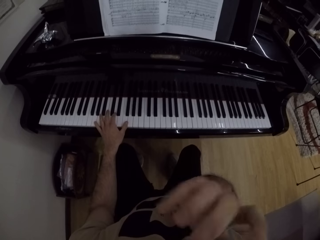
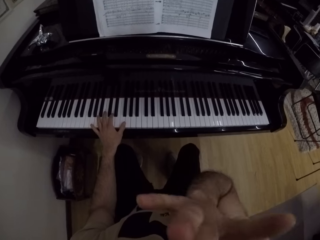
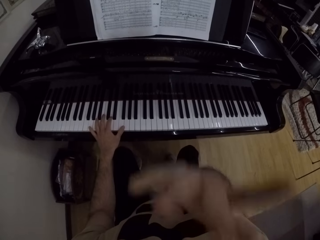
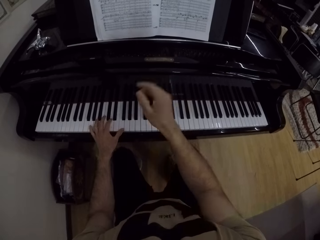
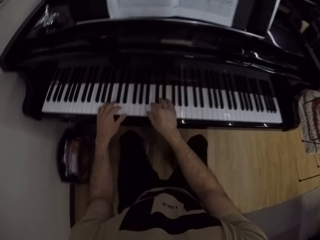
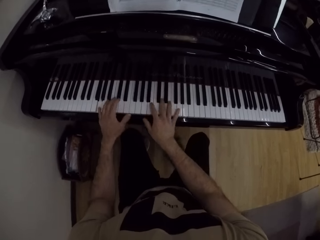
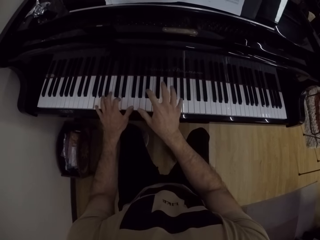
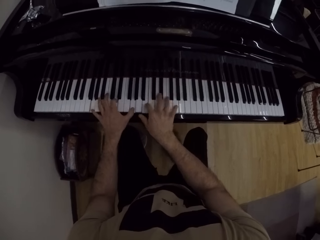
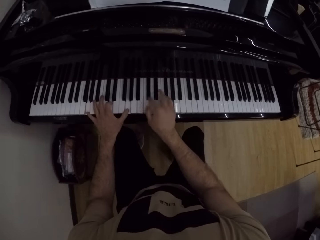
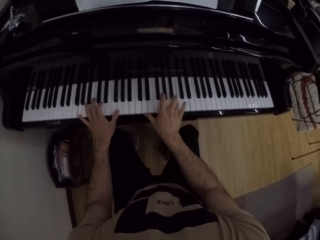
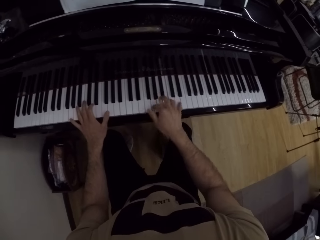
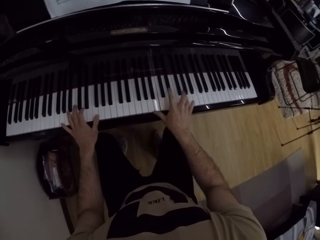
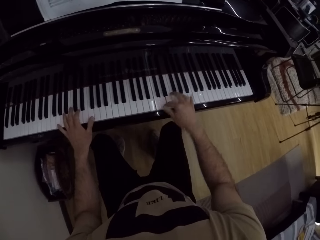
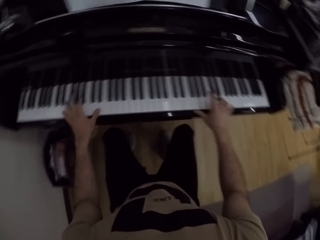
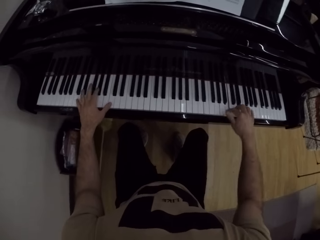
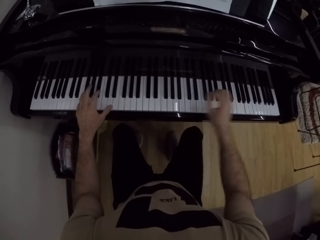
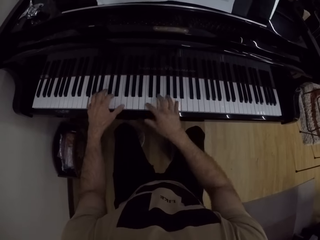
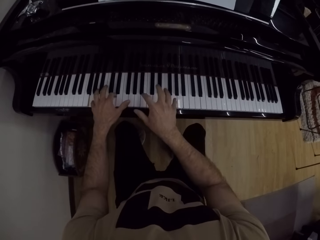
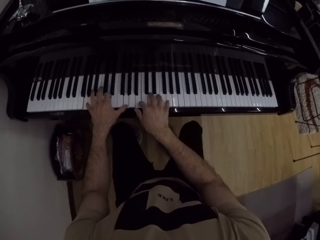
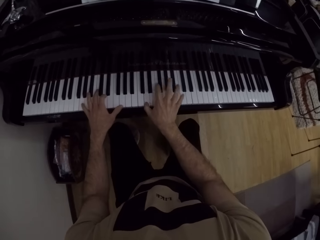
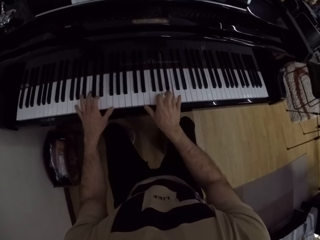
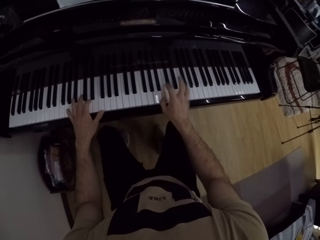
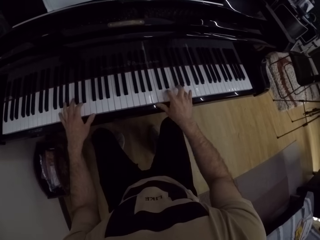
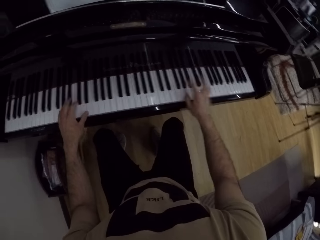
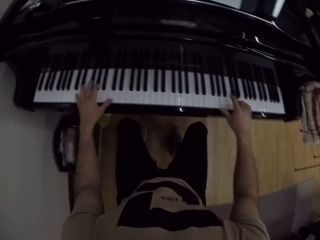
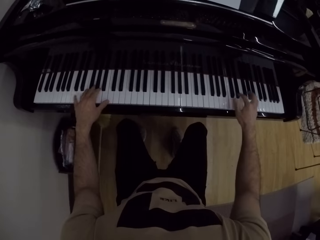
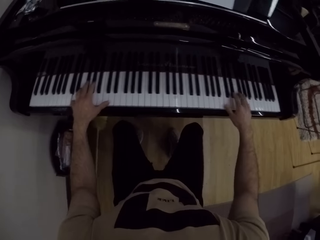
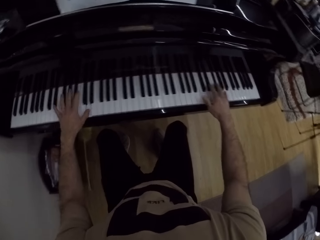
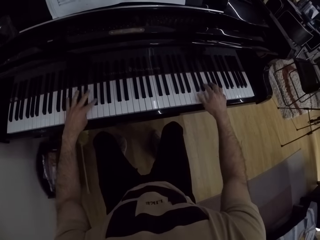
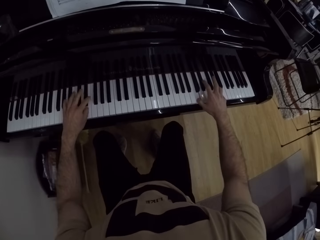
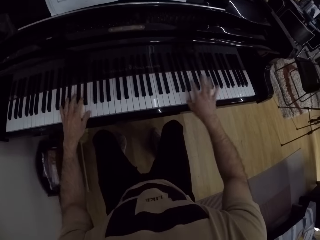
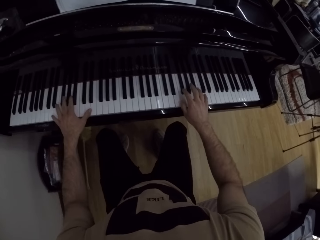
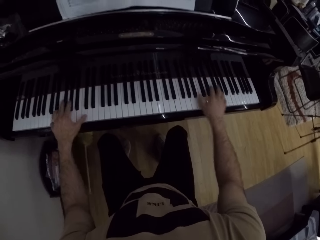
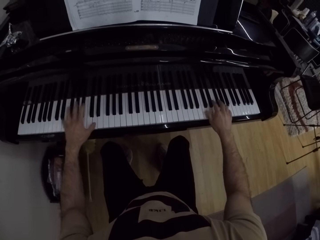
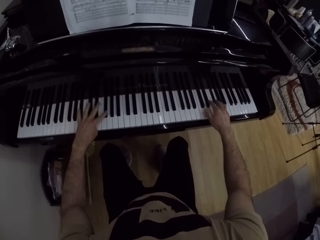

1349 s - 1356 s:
The camera wearer scratches his face. He plays the piano with both hands.

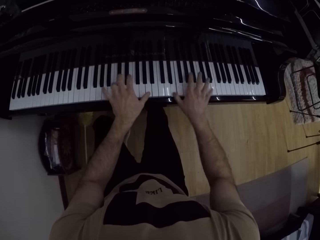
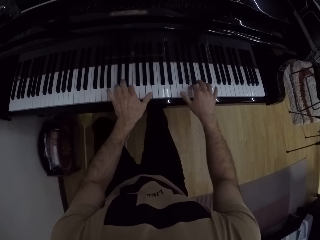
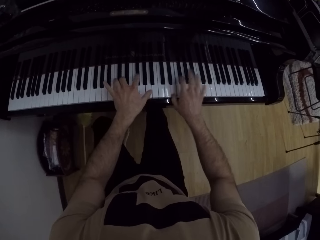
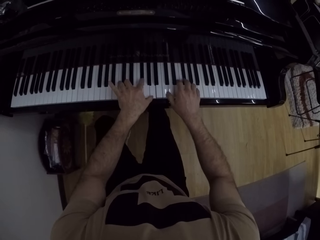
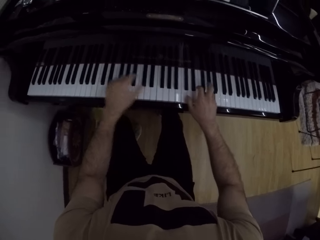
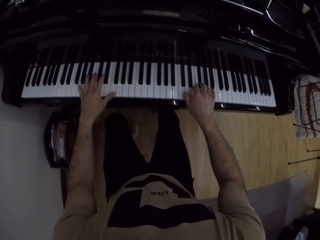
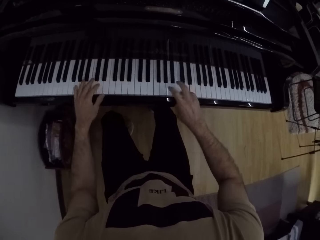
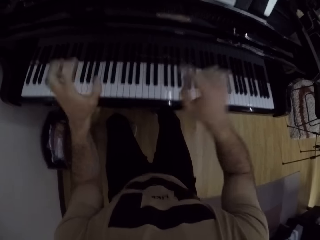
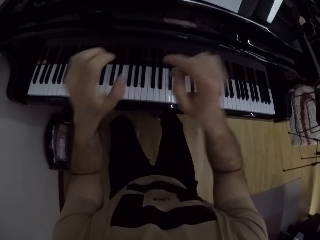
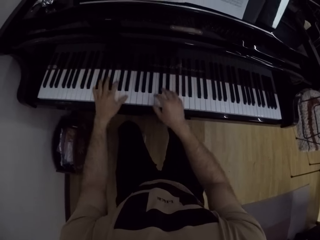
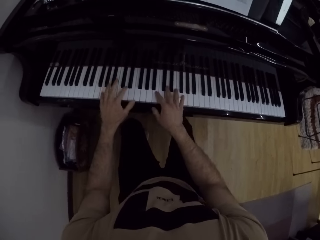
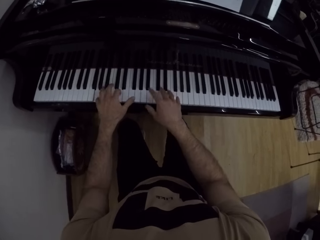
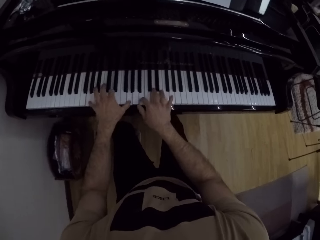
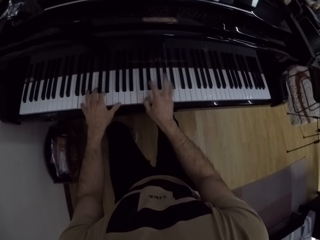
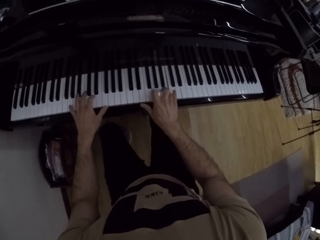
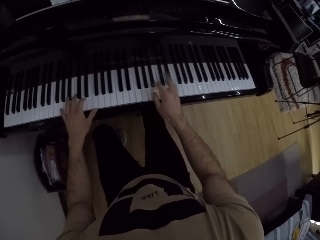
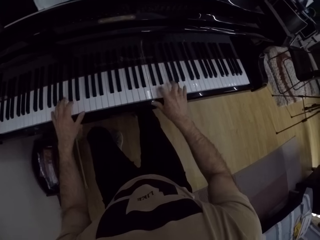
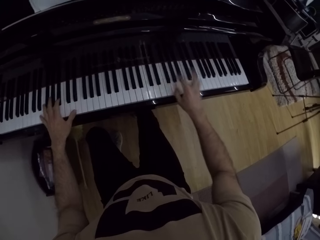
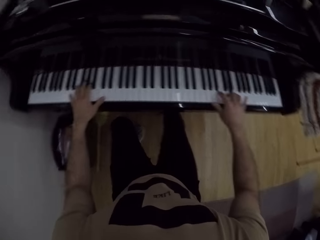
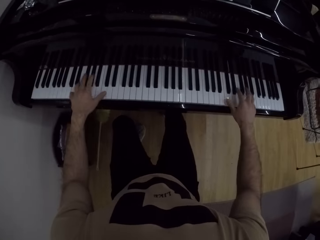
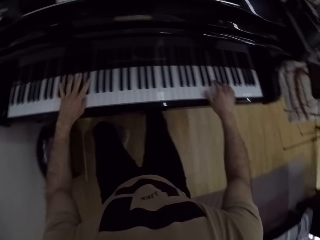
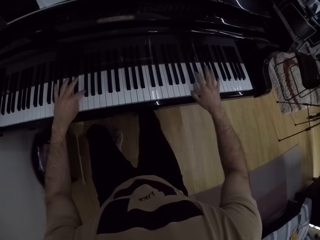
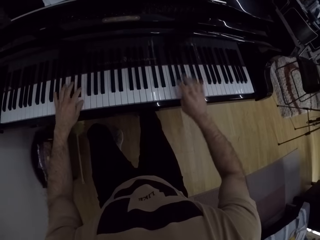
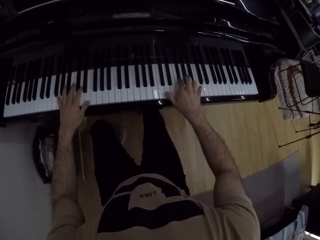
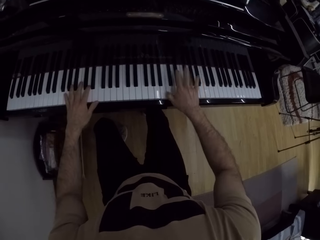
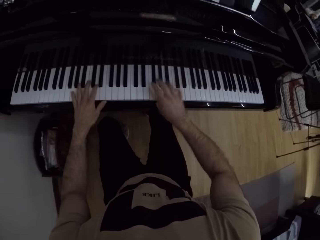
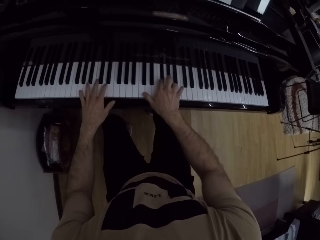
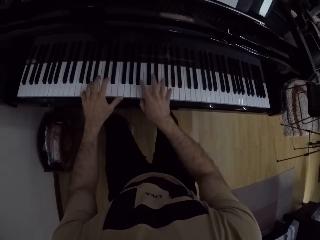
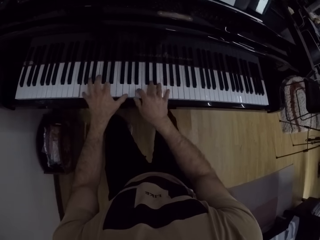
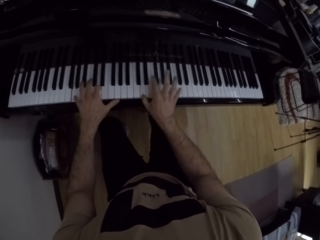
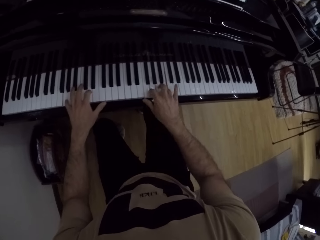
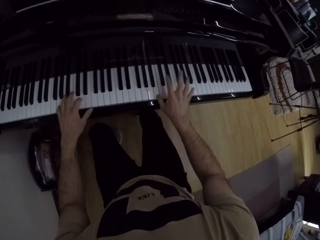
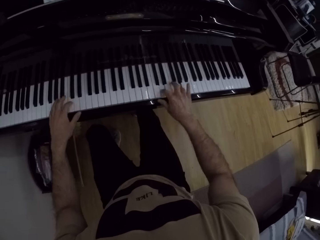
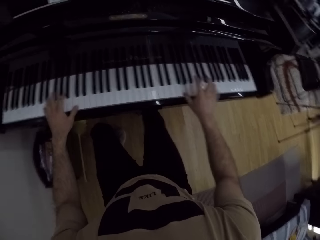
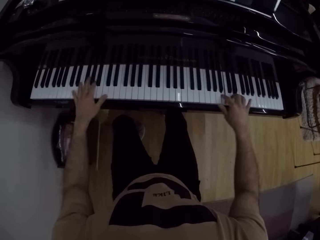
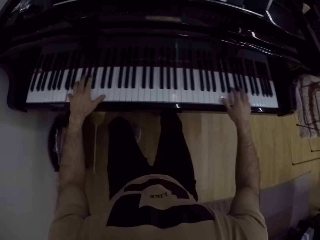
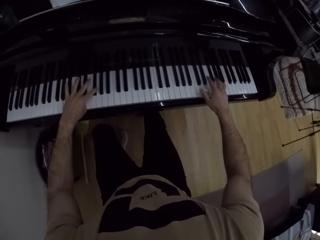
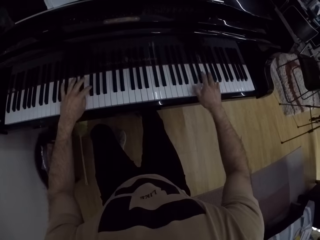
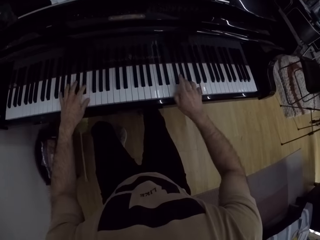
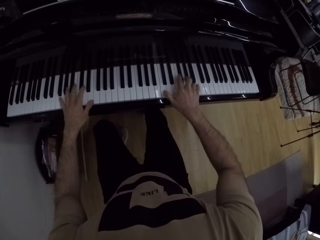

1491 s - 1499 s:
The camera wearer raises both hands from the piano. They play the piano with both hands.

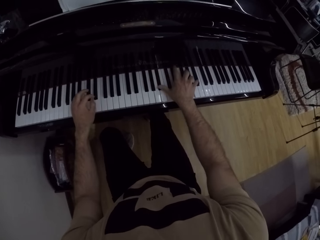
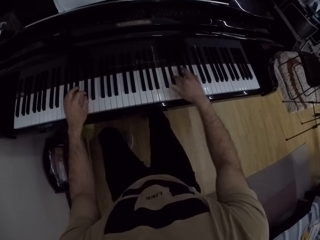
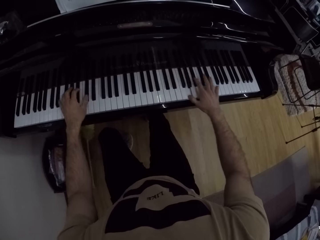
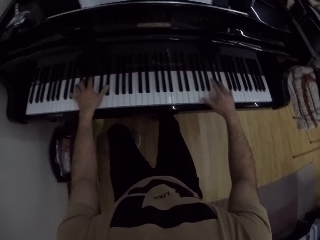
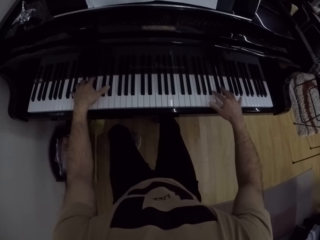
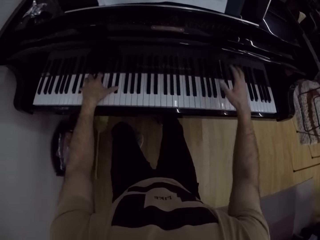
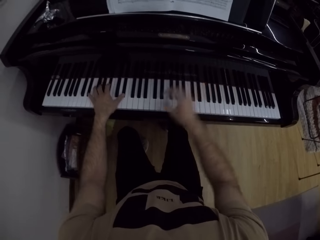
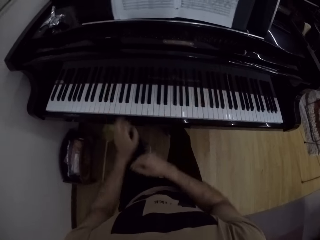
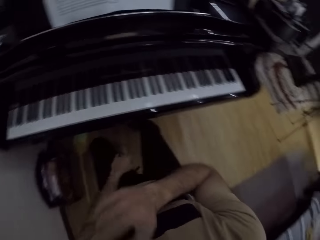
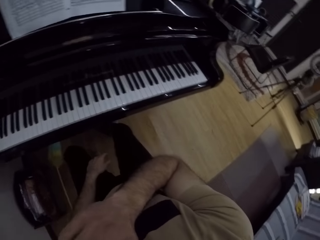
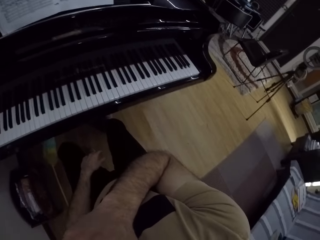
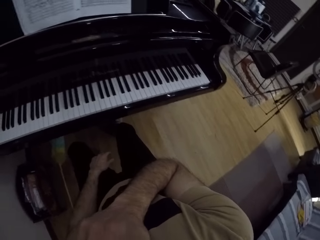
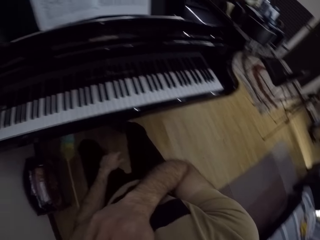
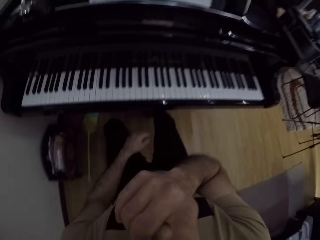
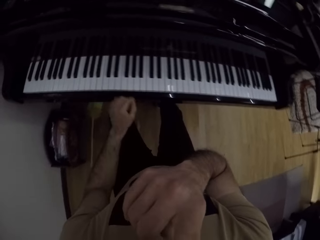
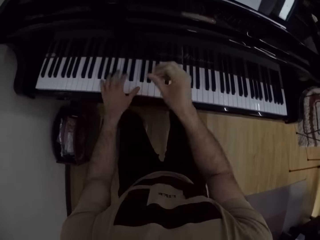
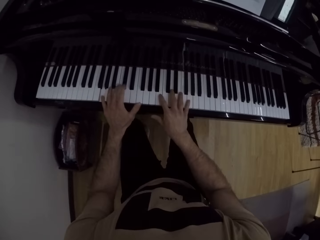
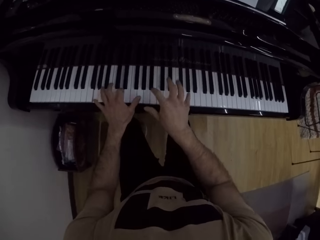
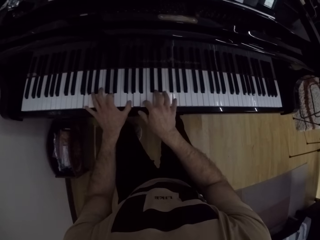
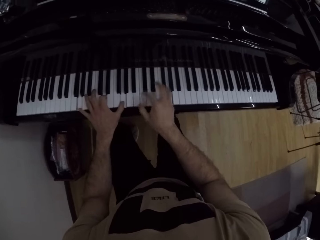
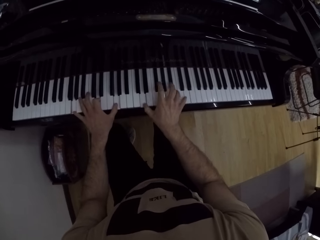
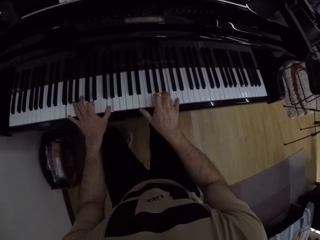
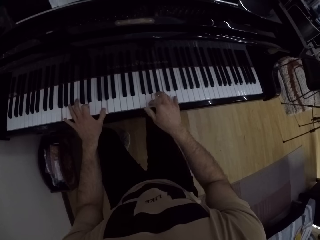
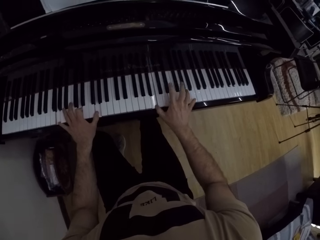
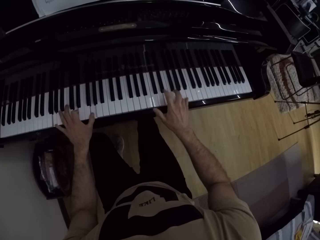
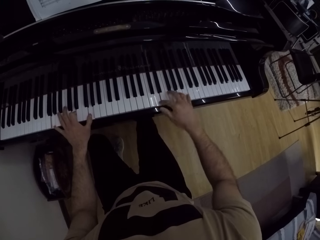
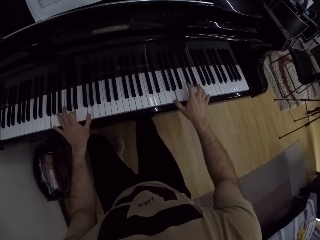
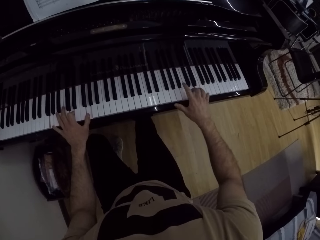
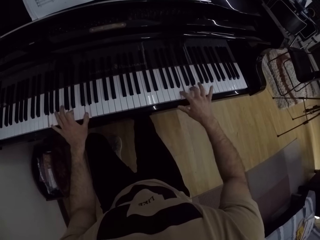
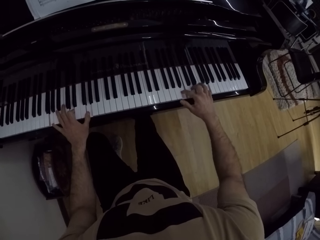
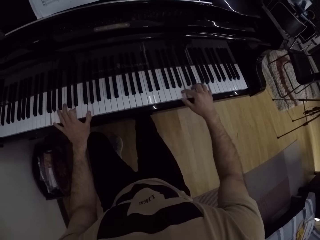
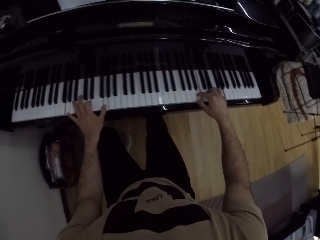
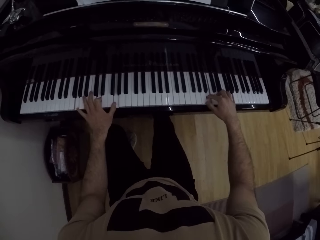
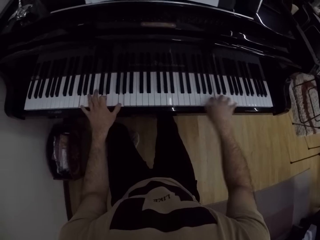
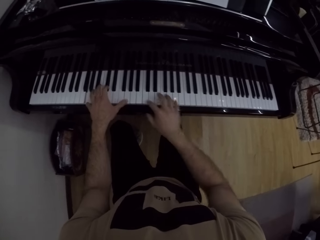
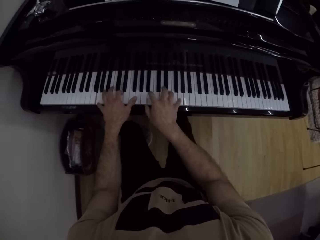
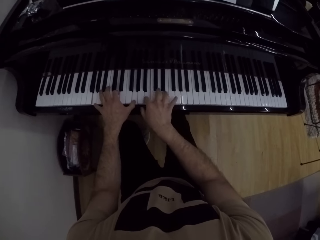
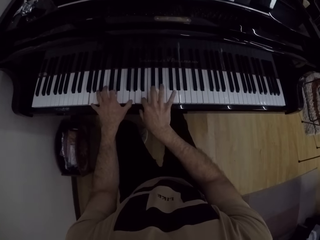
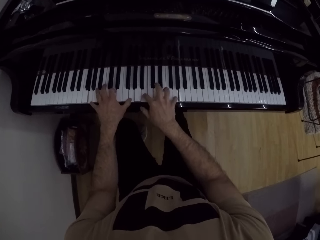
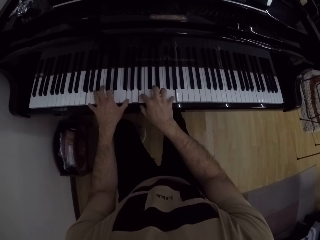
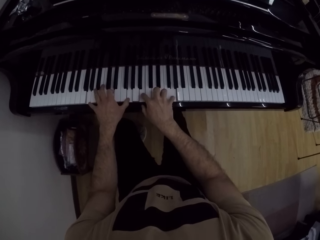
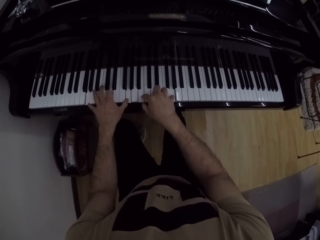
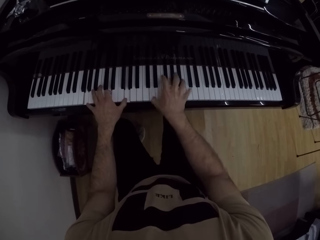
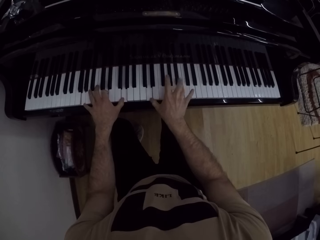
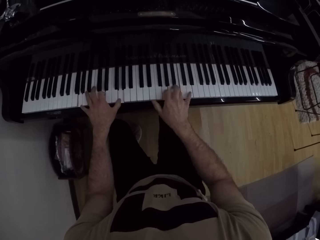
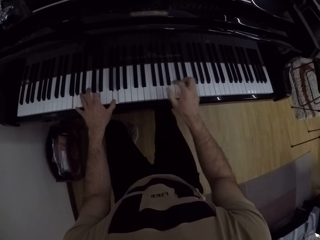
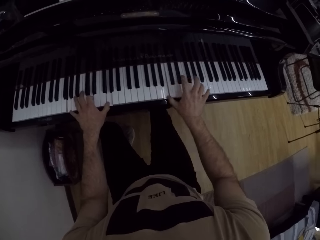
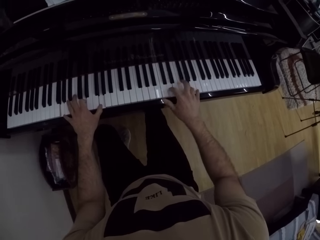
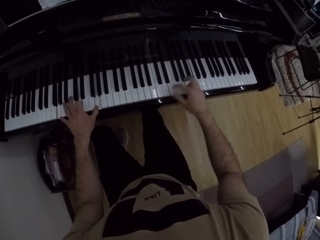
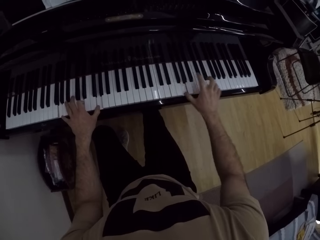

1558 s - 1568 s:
The camera wearer removes his hands from the piano. He touches his mouth with his right hand. He plays the piano with both hands.
